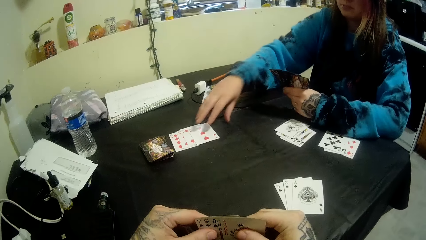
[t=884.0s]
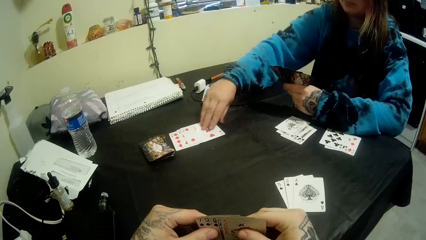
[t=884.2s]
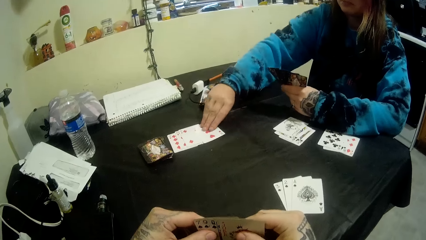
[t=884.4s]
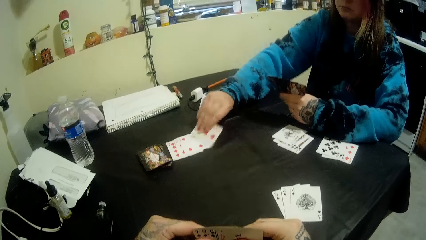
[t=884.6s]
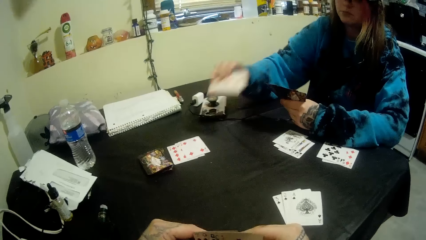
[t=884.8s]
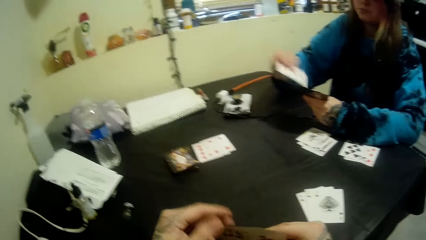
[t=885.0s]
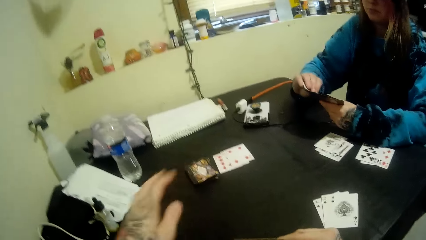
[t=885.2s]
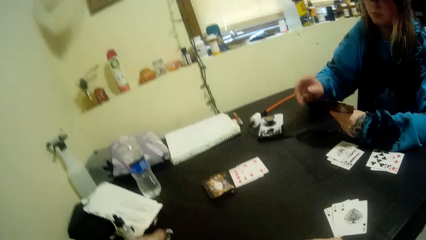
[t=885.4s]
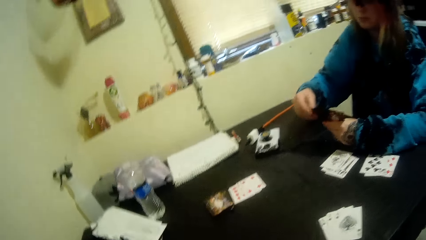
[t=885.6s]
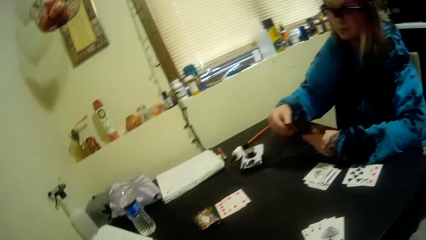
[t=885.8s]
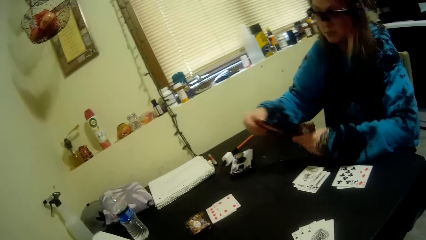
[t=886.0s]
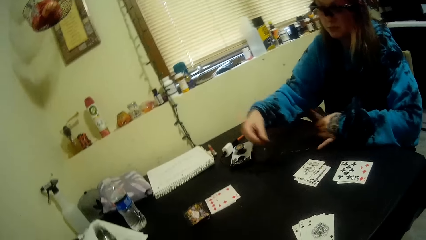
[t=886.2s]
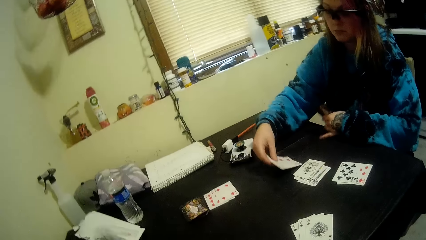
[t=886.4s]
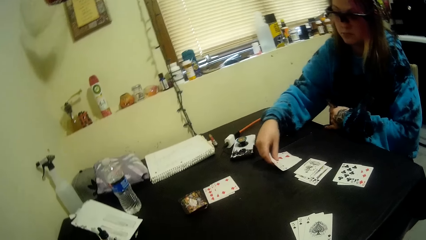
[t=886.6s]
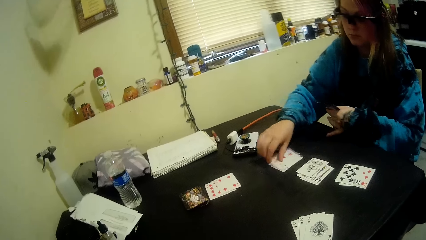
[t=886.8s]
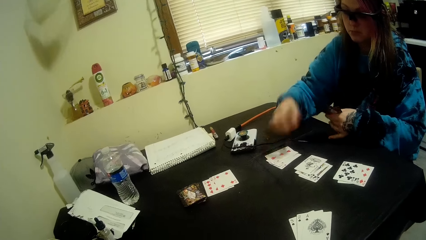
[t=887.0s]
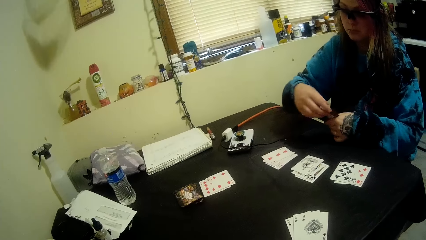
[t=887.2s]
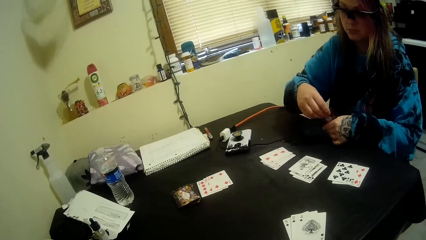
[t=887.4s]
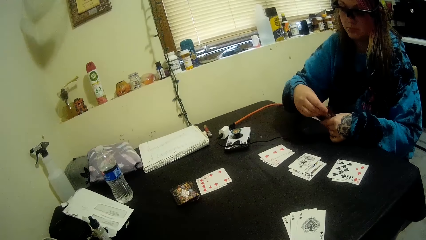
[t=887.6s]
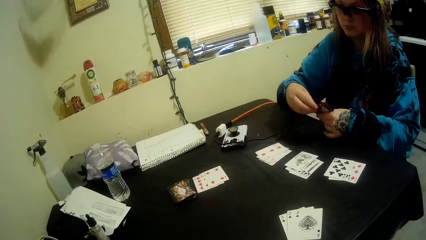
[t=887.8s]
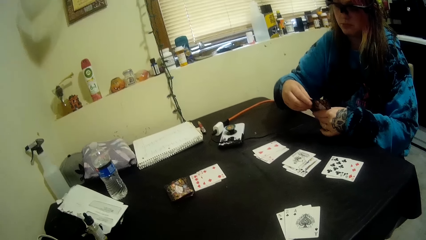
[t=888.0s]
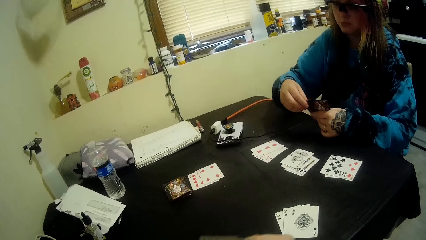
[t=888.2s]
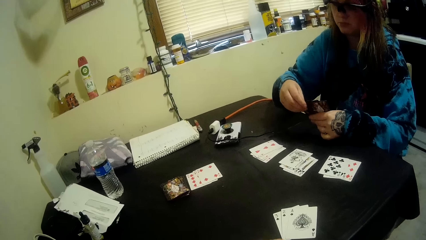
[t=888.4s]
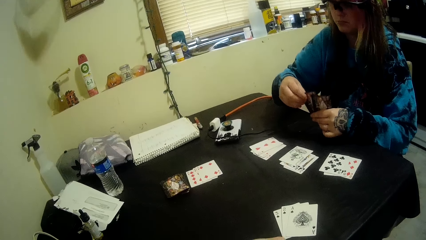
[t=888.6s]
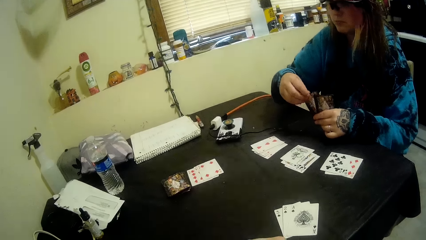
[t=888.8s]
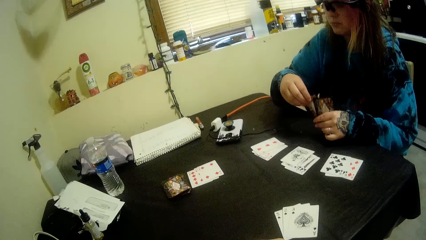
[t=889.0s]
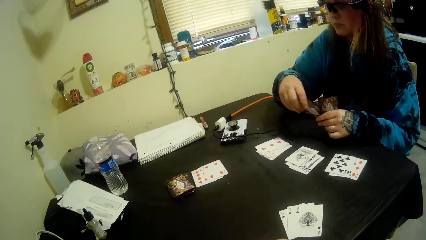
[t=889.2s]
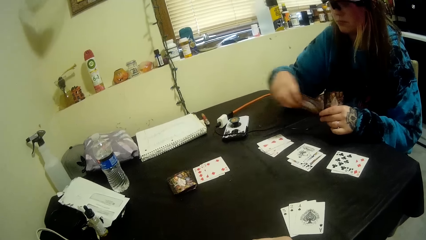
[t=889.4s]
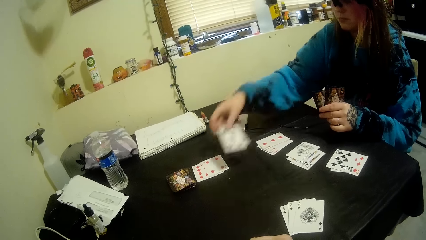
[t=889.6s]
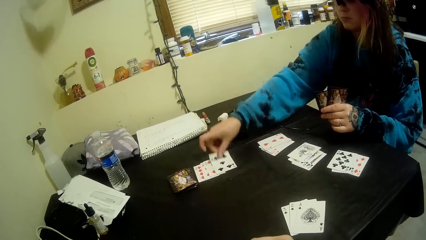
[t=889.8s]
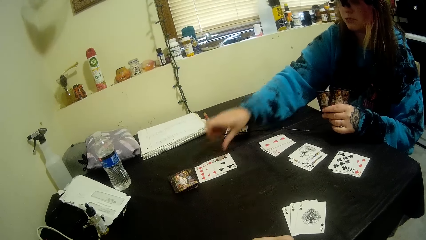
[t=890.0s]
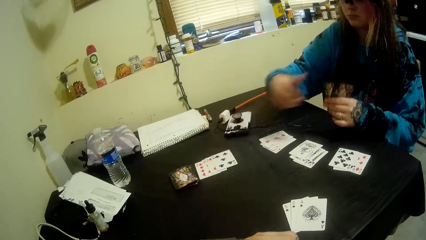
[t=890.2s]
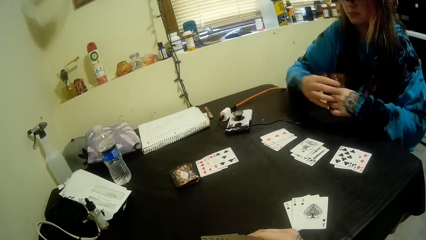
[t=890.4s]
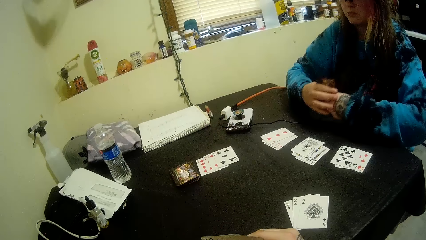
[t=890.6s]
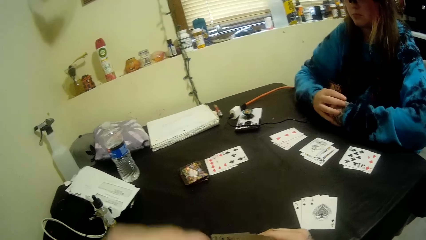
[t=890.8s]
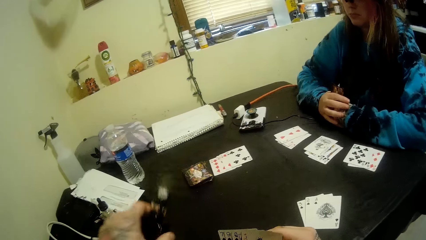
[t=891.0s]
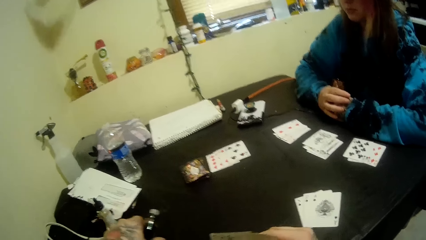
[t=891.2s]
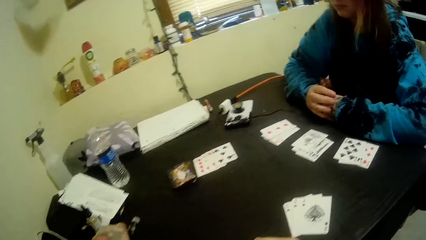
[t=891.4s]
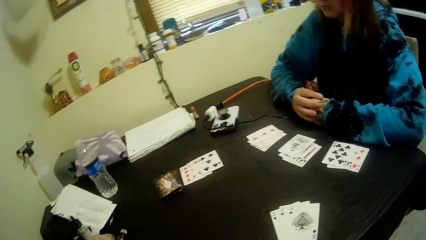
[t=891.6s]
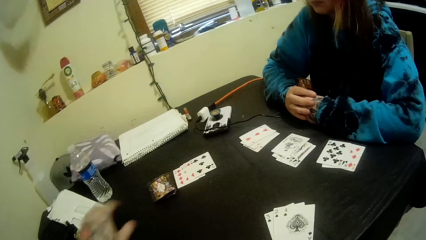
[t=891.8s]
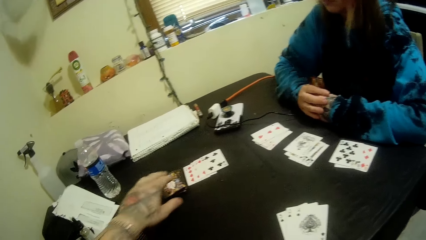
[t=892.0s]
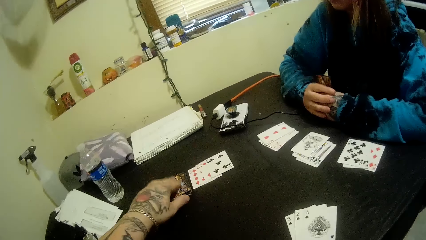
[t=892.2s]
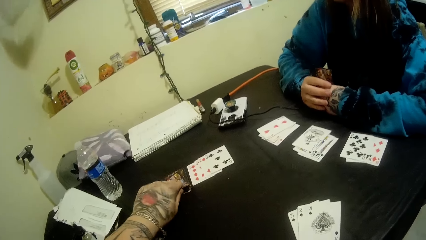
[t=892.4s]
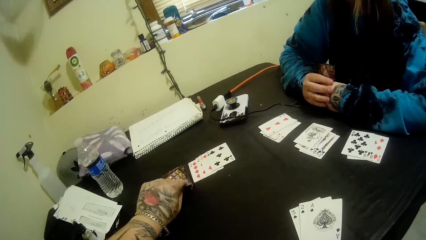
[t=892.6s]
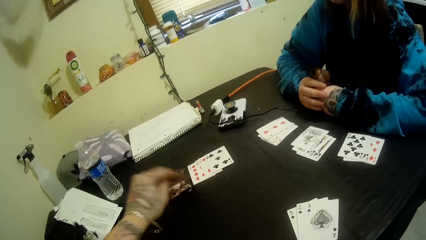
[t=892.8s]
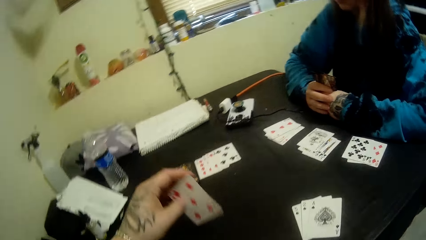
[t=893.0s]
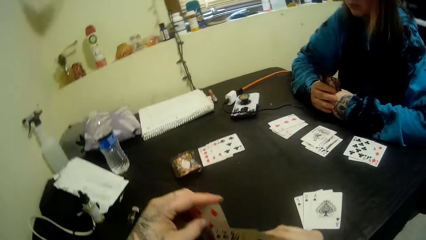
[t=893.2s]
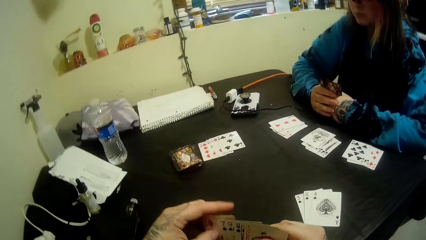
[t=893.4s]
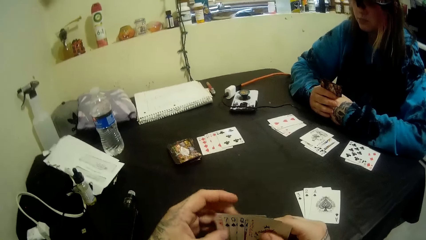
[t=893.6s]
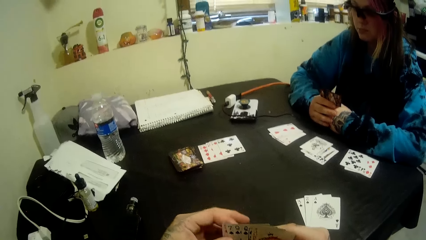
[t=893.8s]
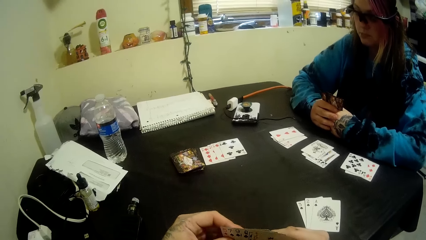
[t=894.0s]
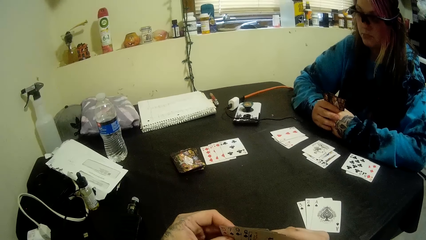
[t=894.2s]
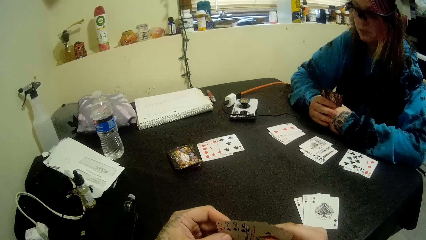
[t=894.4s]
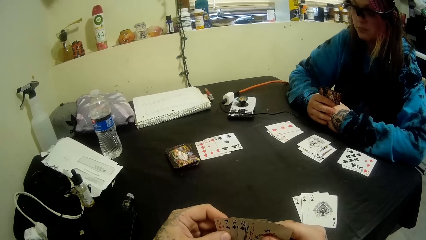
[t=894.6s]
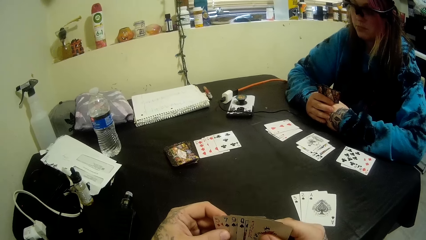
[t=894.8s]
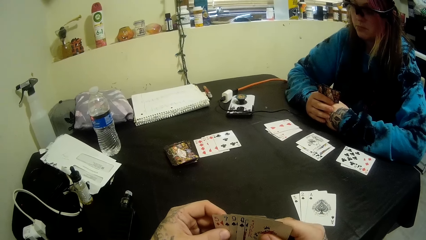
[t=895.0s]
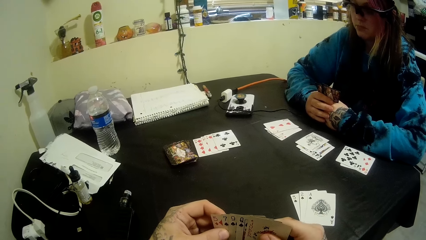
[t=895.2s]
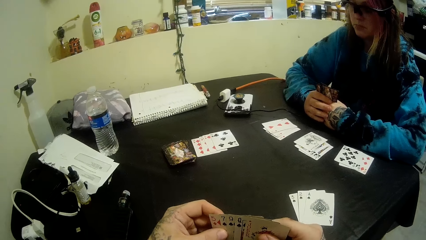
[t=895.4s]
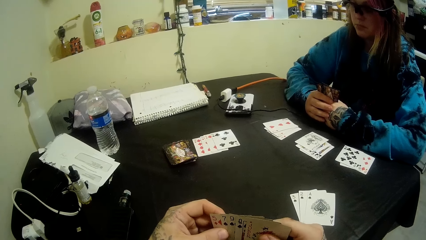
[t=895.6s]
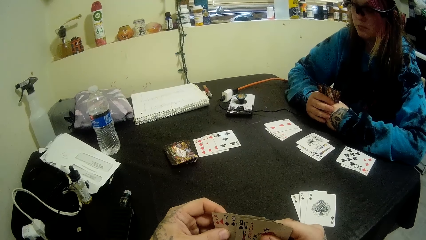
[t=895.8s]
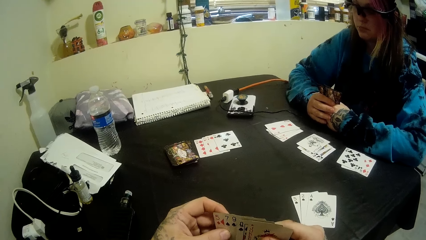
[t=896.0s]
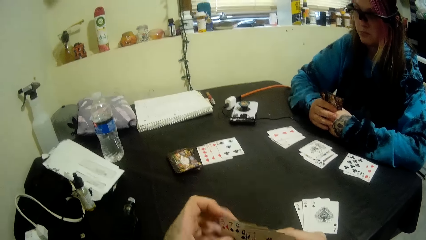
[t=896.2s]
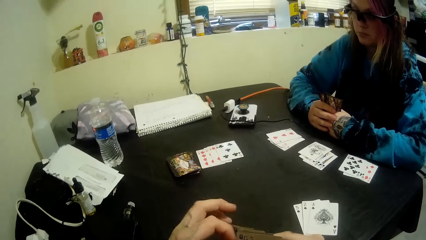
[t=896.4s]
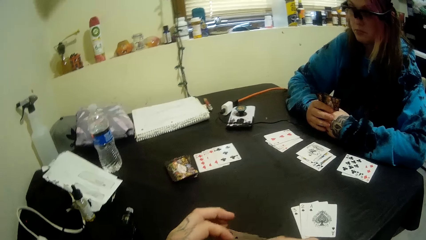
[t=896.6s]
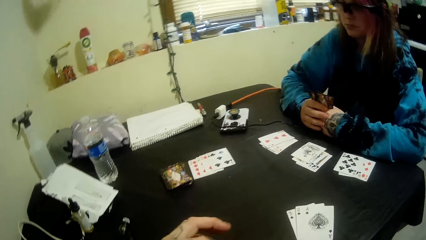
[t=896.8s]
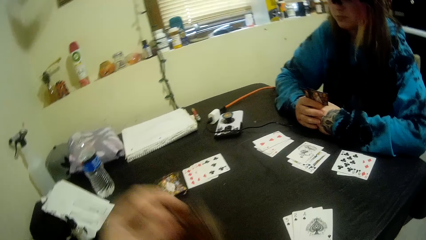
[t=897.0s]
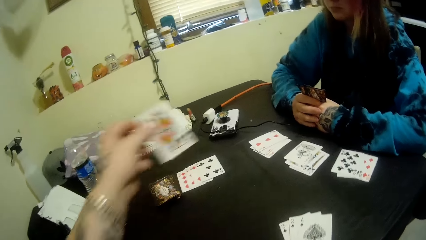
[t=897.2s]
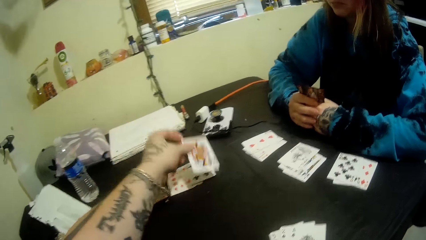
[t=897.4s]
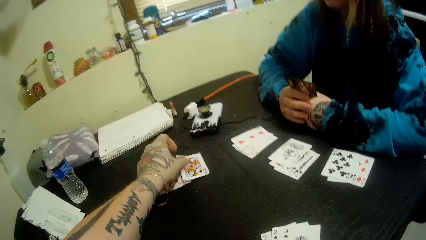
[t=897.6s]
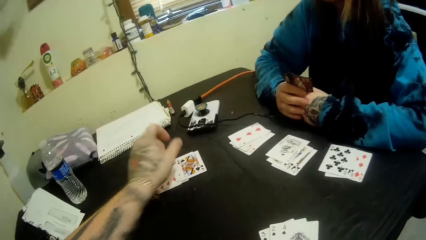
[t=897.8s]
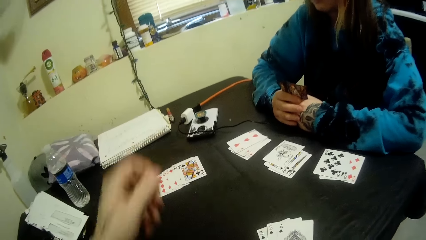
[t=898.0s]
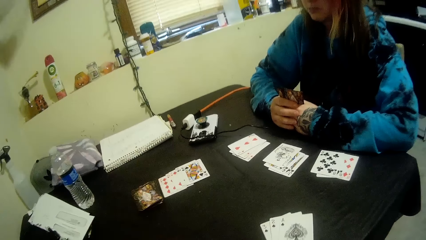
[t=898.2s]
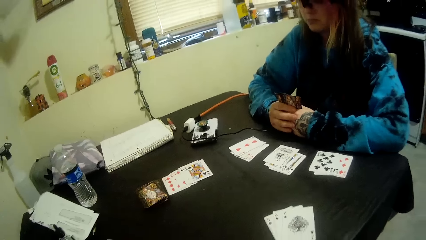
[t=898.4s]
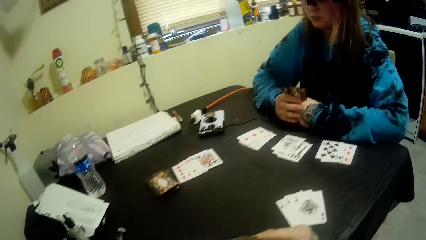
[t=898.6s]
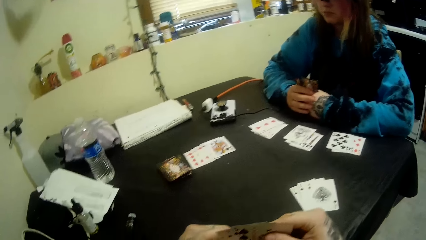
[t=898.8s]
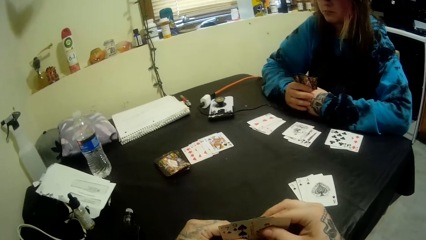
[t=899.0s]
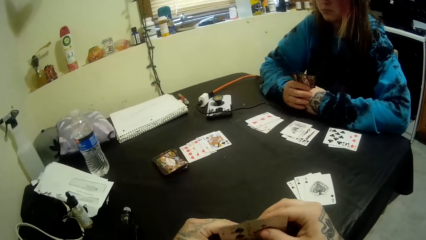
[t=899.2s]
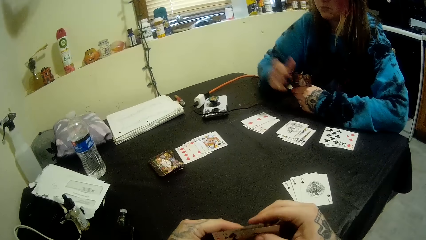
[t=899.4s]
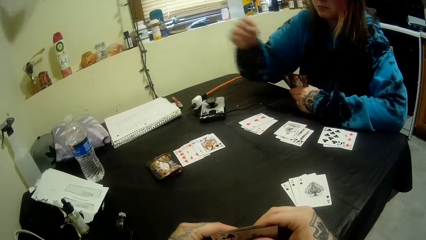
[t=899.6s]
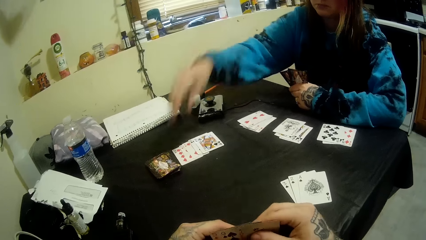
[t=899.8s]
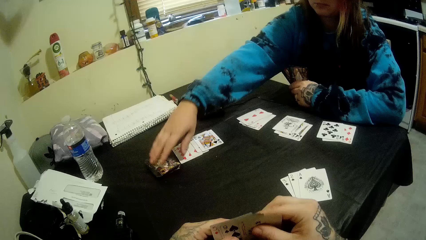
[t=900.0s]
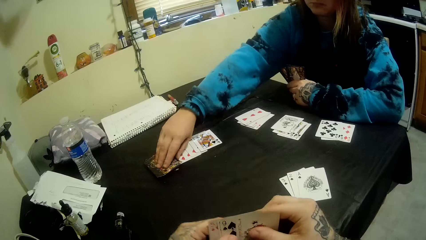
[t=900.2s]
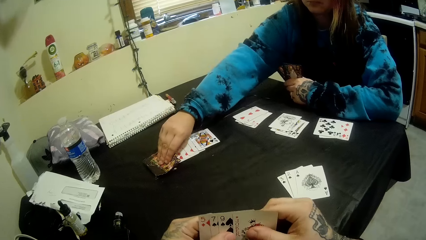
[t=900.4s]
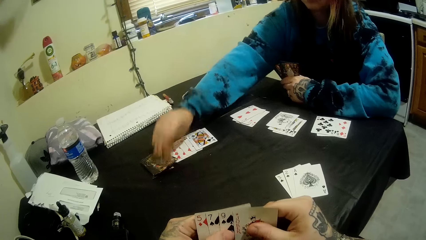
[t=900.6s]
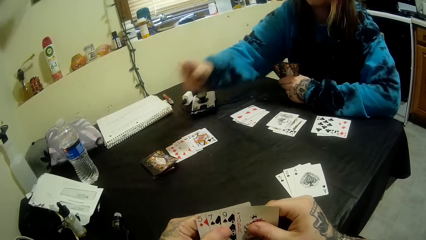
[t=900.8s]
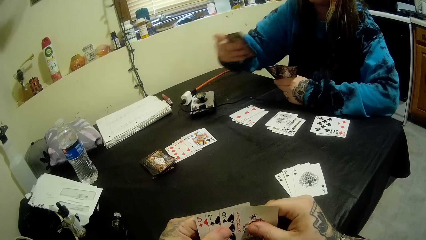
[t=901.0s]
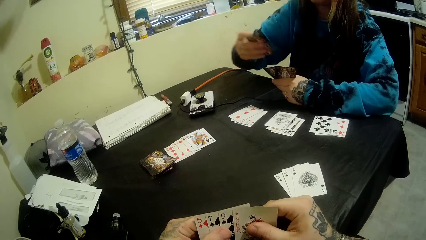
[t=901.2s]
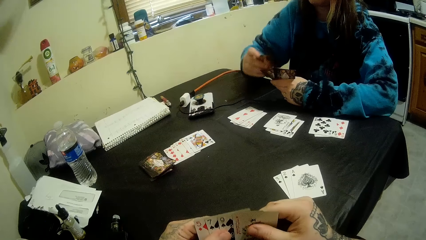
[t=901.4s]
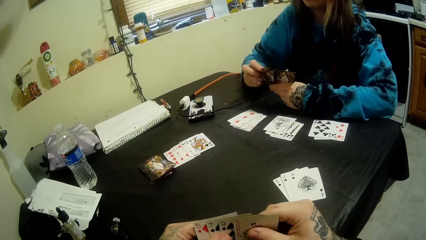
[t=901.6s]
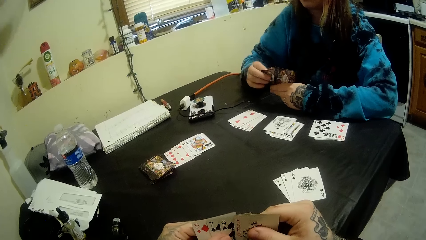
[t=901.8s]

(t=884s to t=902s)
A woman picks up another card on the table with her right hand. The woman puts the card down. The camera wearer puts the bottle on the table with his left hand. He picks up another card on the table with his left hand. He inspects the cards in his hands. He puts another card on the table with his right hand. The woman picks up another card on the table with her right hand.
